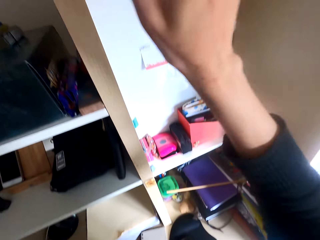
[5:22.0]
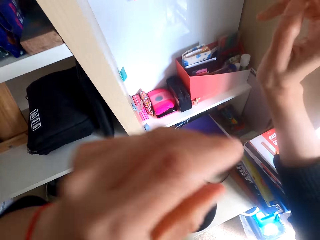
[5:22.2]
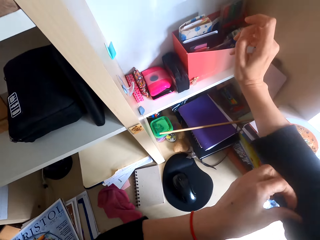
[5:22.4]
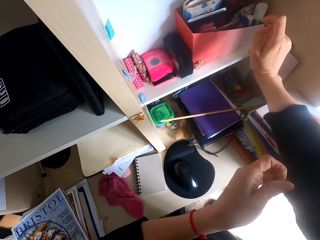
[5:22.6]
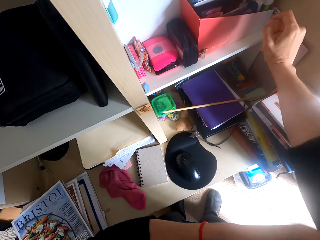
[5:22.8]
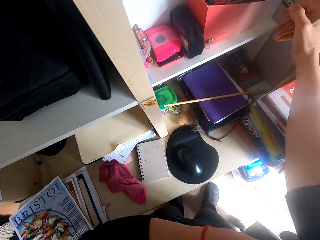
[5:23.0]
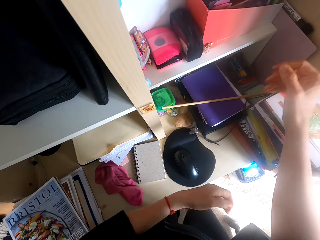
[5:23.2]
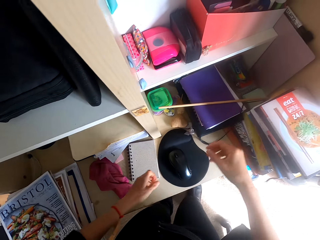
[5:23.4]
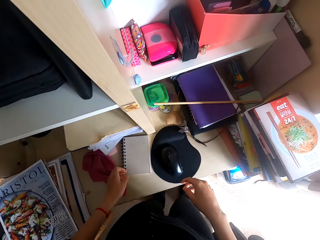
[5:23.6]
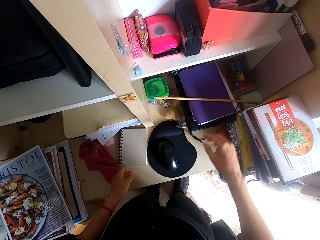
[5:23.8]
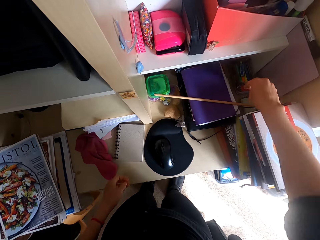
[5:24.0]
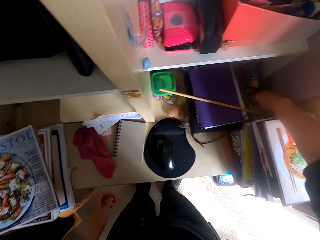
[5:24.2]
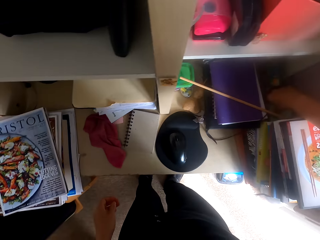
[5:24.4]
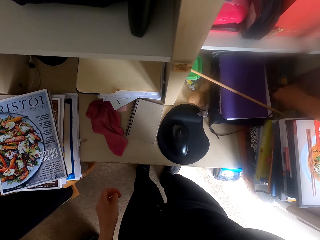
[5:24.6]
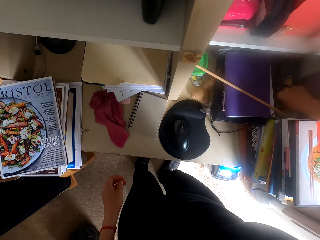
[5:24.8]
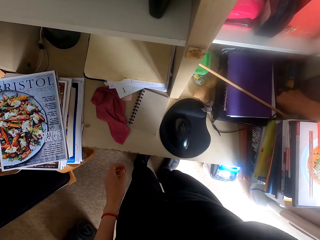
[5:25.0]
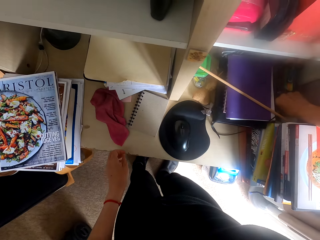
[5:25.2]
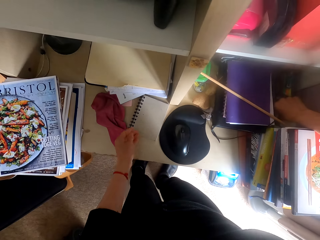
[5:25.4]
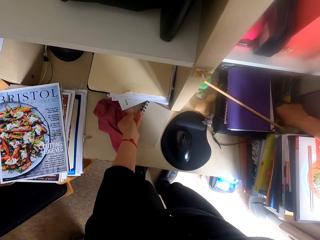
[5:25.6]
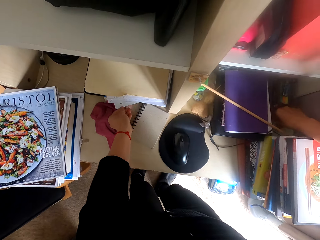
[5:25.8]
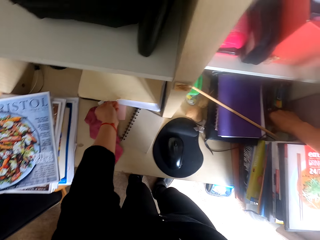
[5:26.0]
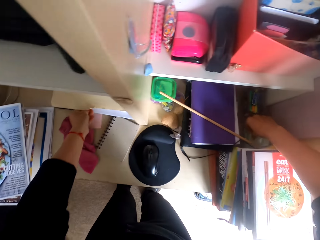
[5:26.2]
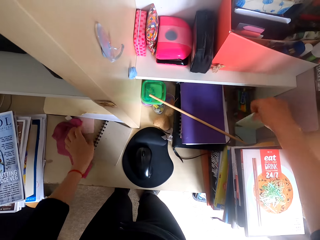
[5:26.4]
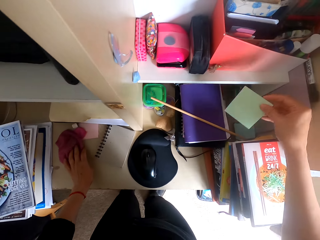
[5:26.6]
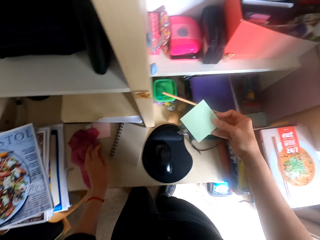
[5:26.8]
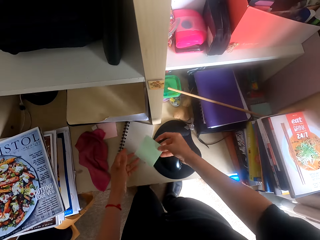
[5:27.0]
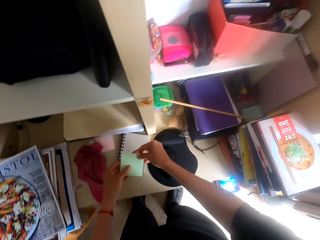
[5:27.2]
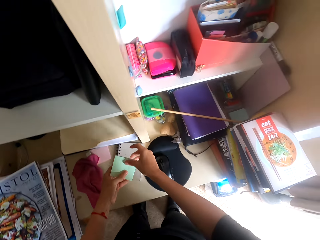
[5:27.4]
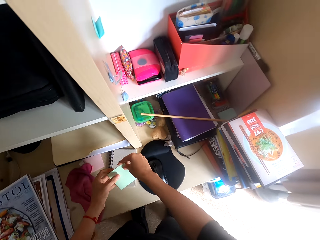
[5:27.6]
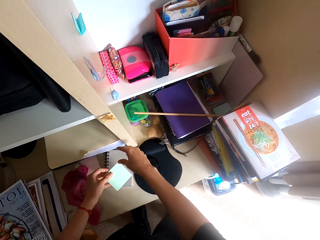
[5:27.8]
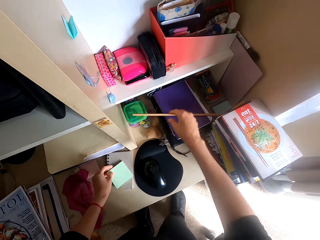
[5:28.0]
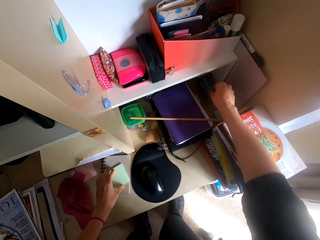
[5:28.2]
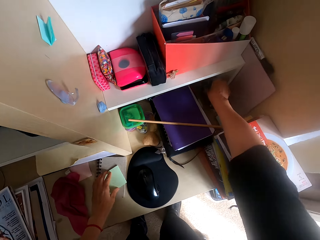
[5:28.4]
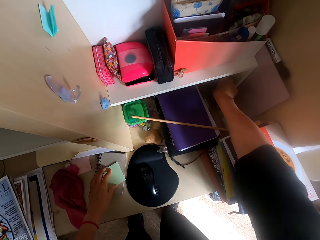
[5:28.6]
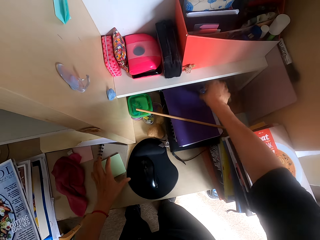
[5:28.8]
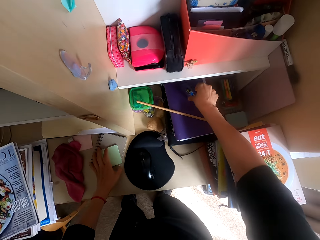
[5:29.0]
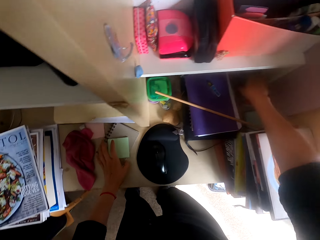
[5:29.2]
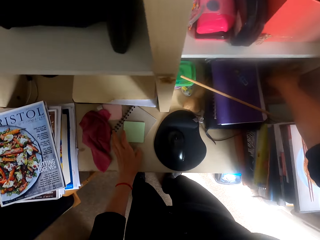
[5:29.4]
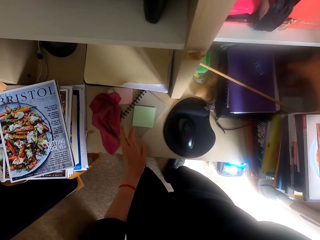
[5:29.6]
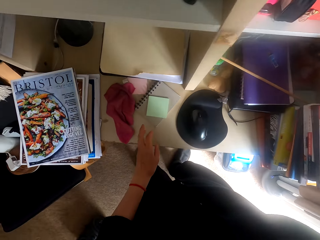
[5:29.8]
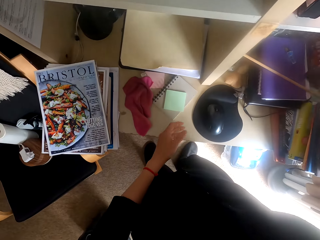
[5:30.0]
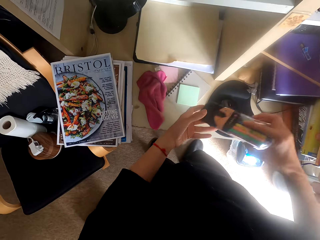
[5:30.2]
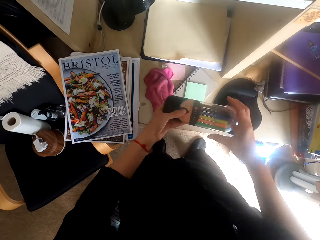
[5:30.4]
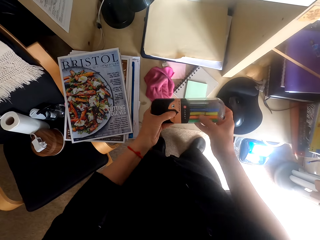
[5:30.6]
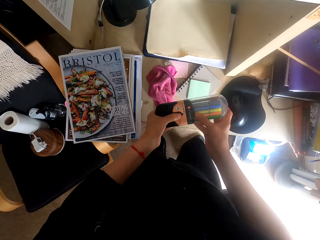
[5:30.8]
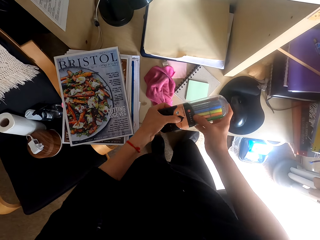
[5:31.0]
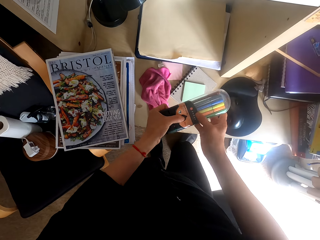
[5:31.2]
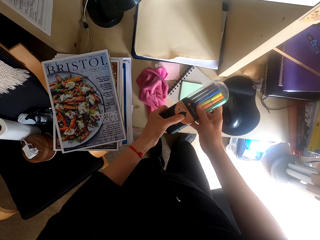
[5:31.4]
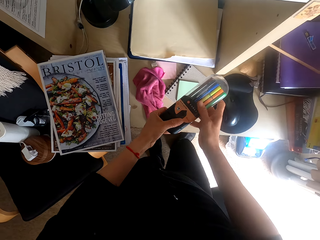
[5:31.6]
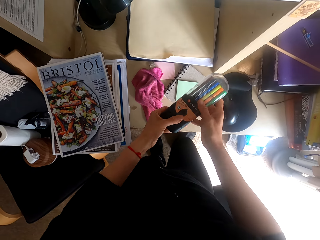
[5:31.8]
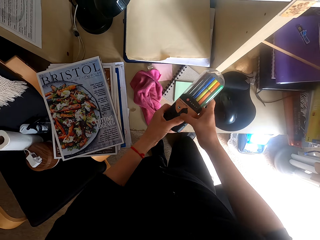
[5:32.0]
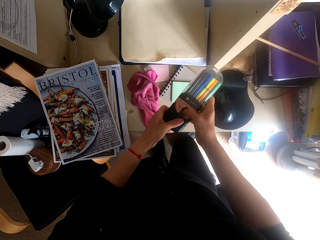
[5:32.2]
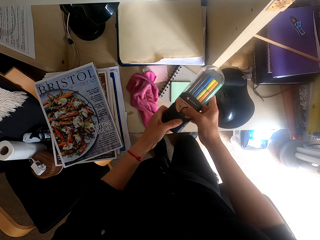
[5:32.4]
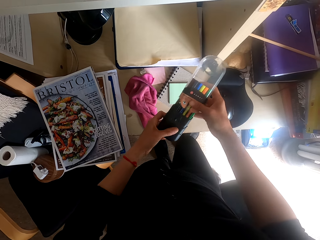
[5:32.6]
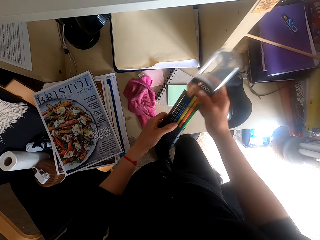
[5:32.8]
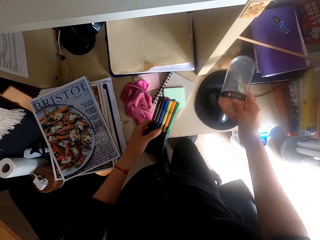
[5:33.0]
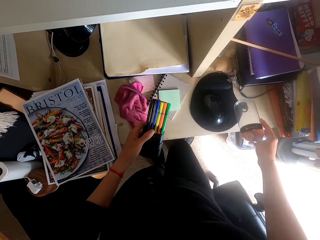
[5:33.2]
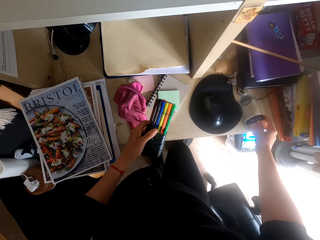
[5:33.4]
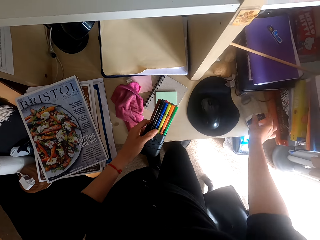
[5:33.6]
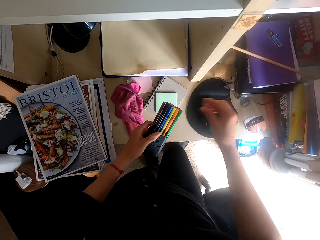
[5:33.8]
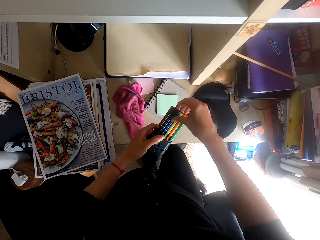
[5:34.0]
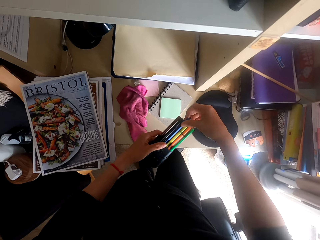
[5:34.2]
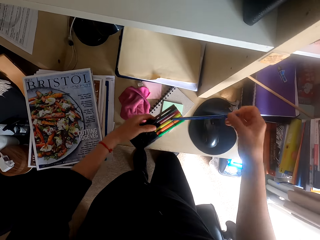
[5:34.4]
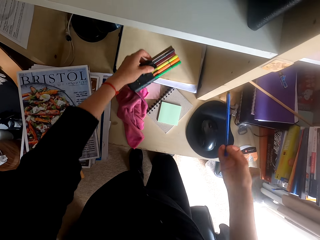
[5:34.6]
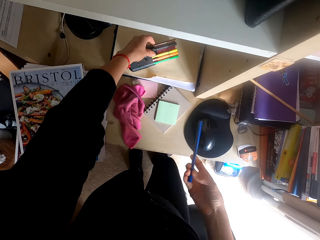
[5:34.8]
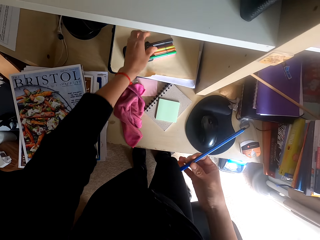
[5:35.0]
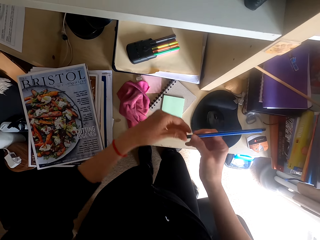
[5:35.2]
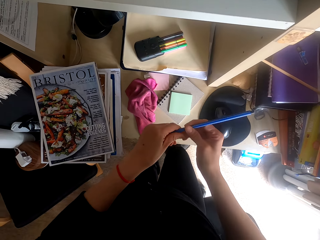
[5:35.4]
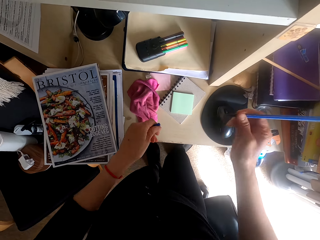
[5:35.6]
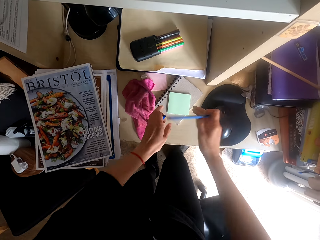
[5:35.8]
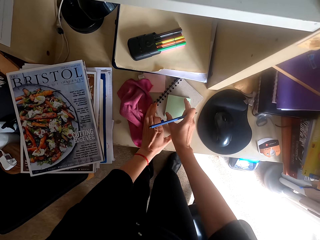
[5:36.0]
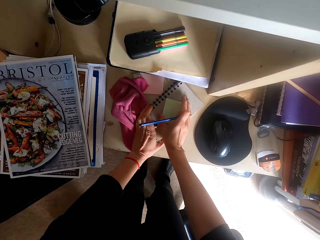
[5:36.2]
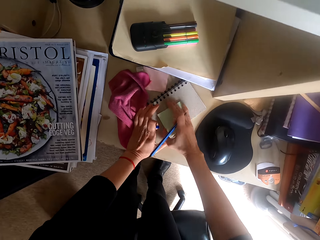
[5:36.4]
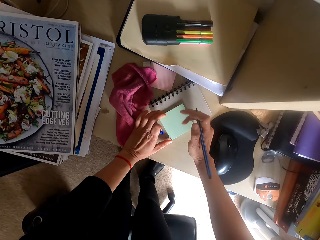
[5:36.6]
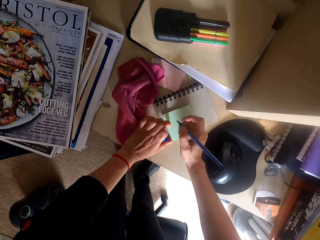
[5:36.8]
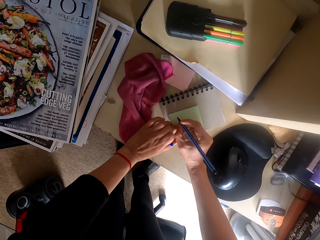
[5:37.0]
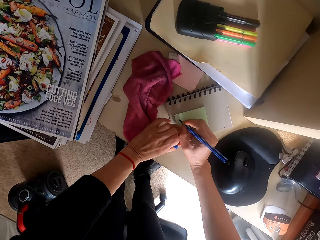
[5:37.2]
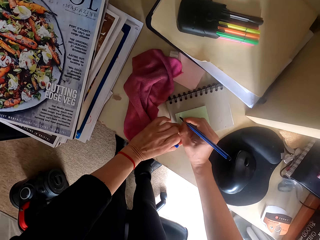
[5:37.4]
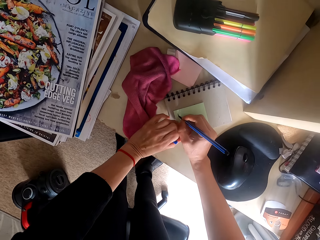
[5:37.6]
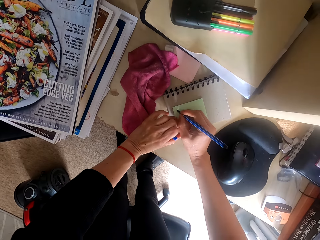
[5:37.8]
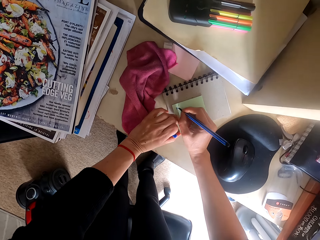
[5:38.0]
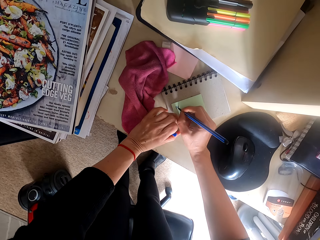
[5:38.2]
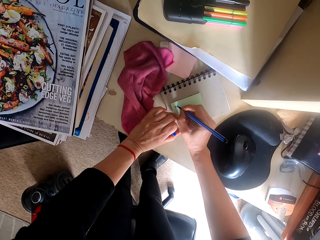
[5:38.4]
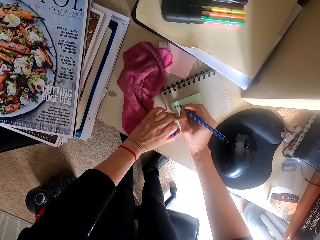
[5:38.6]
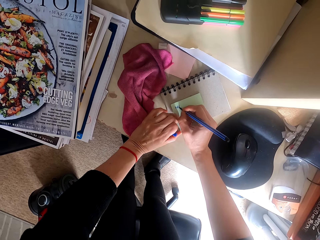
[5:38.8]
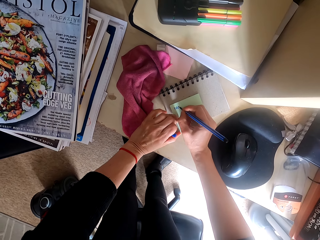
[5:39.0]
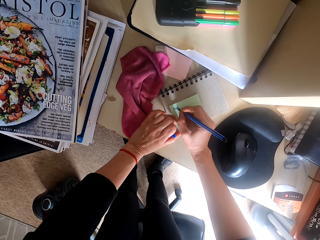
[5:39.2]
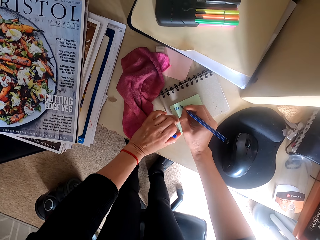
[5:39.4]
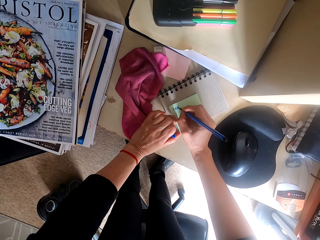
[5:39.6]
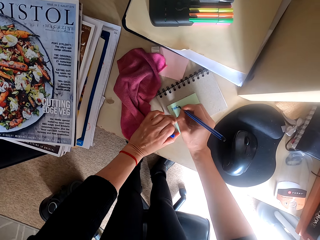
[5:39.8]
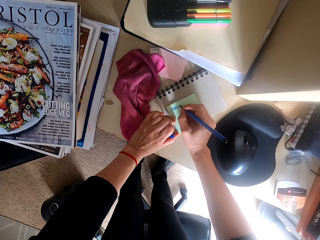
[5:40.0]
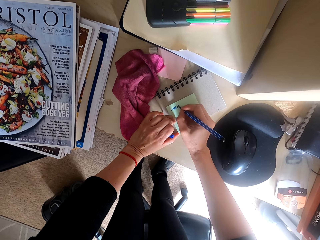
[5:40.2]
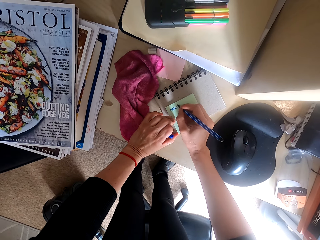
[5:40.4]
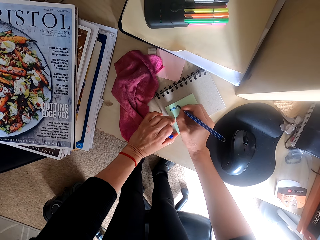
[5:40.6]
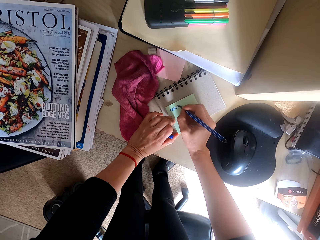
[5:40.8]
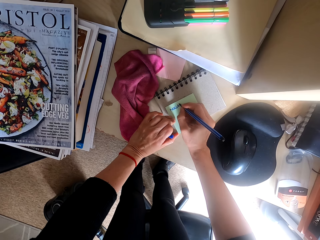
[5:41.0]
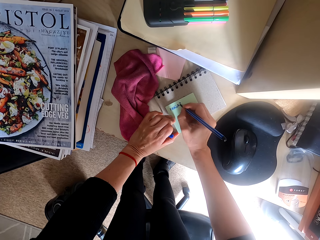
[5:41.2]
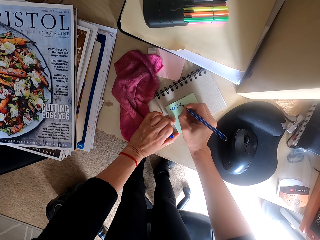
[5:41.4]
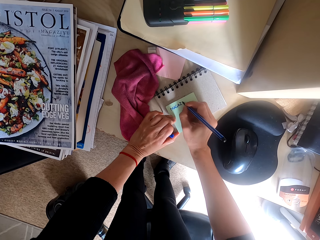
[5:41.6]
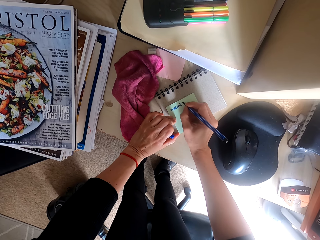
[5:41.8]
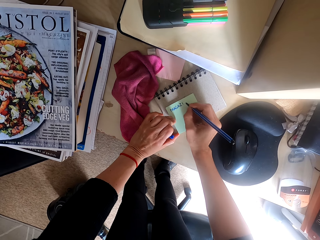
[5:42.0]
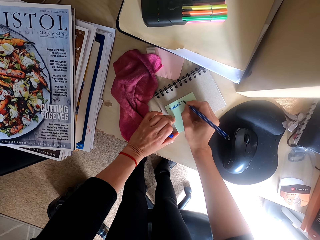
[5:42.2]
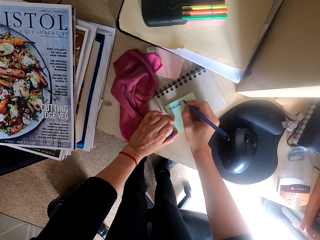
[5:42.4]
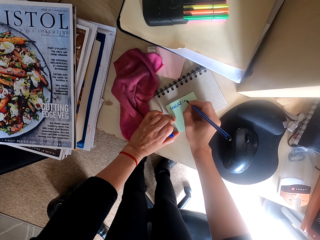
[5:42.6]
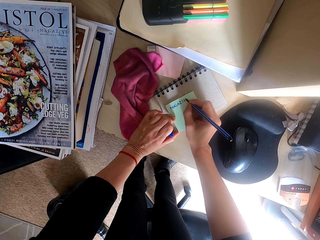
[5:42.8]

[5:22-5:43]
The camera wearer pulls the sleeve. They adjust the pullover, pick up a notebook or sticky note, and move papers on the table. They pick up the sticky note. They touch a towel. They pass the notebook to the left hand and place the notebook on the table. They pick up something. They place something on a book. They move the notebooks. They pick up a pen case. They pass the pen case to the left hand. They open the pen case. They place the pen case cover on the table. They pick up a pen. They place the pen case on the book. They place the pens on the table. They uncap the pen. They move the notebook. They write on the notebook.
